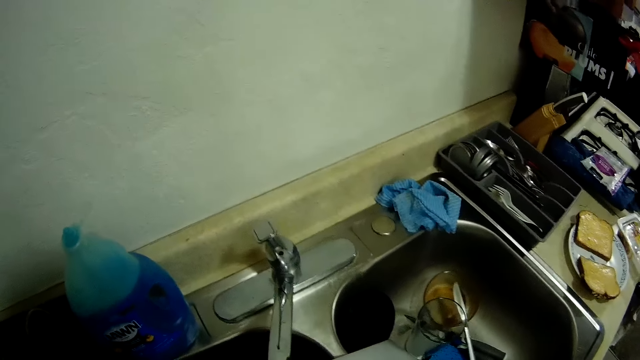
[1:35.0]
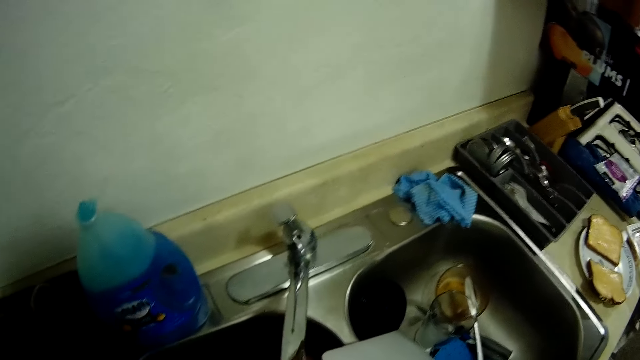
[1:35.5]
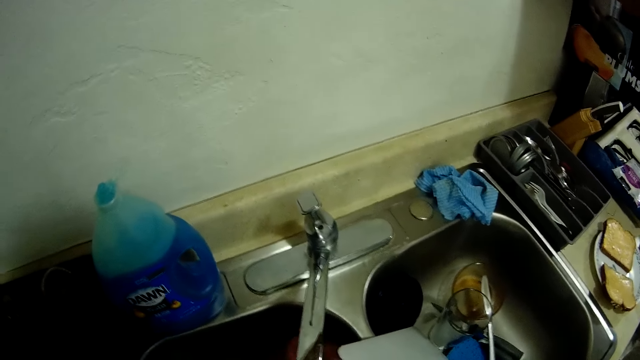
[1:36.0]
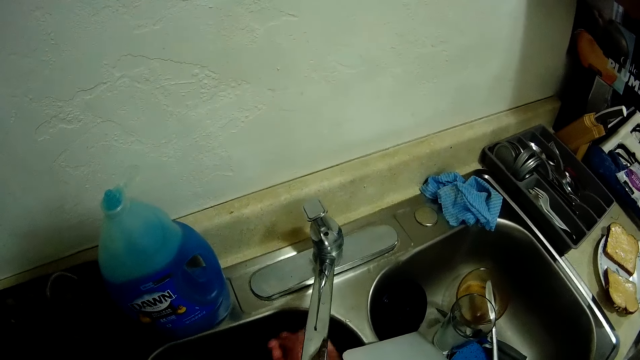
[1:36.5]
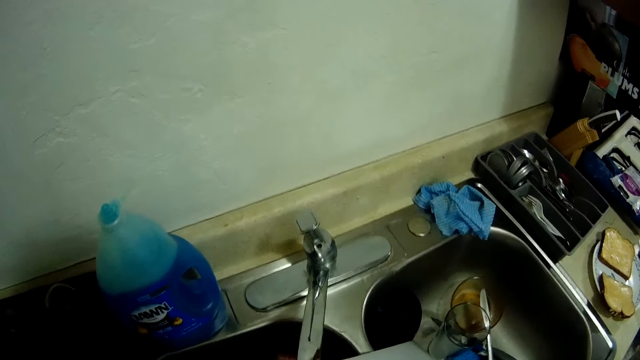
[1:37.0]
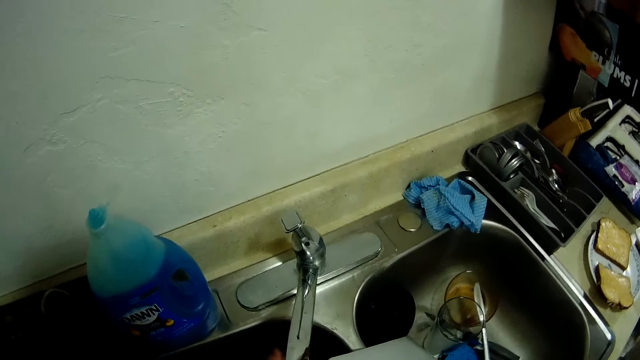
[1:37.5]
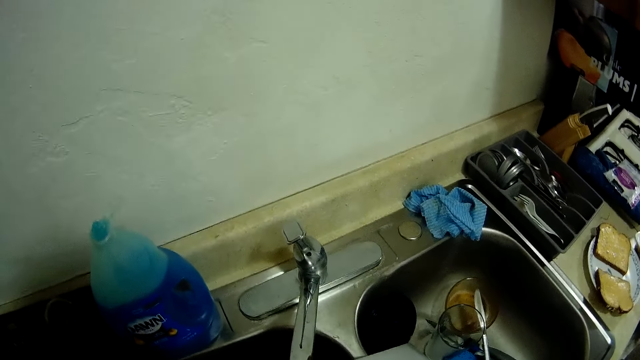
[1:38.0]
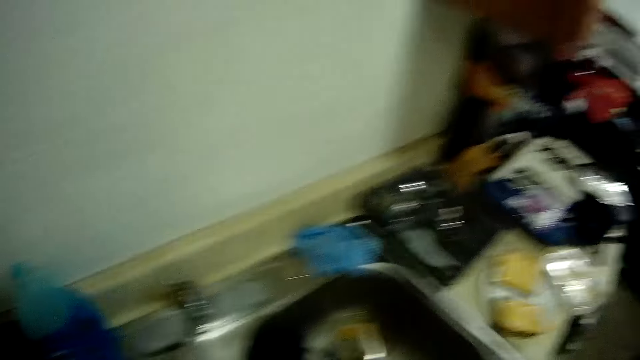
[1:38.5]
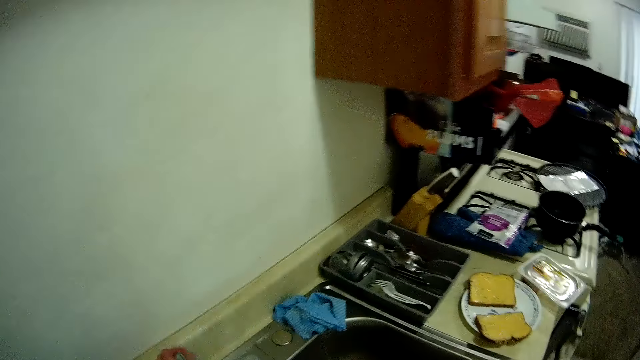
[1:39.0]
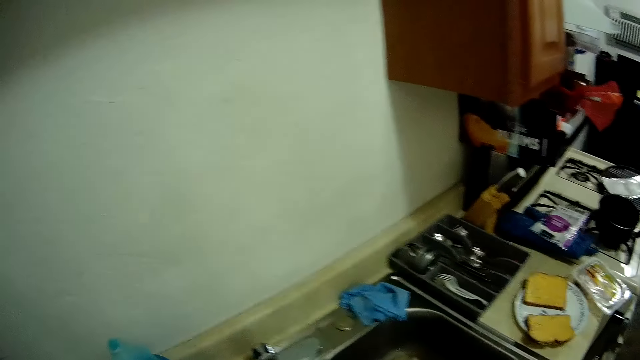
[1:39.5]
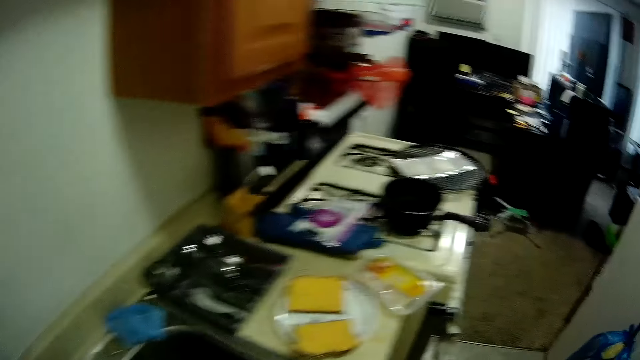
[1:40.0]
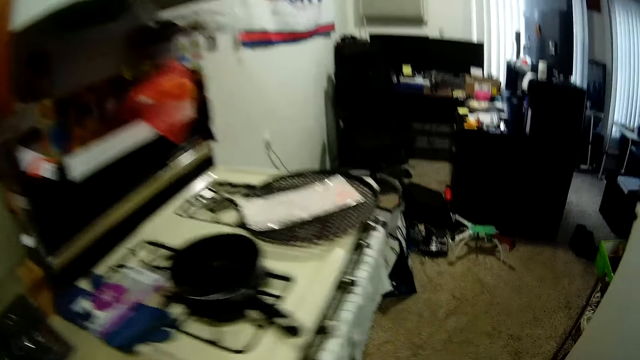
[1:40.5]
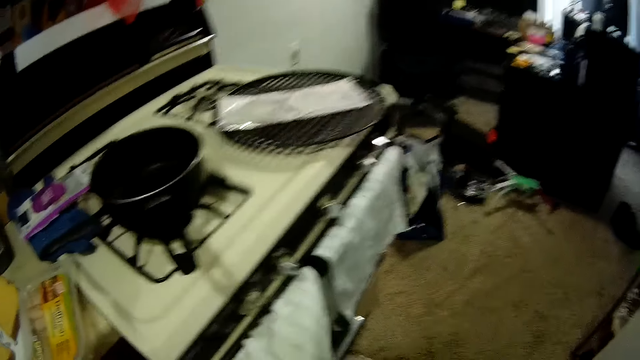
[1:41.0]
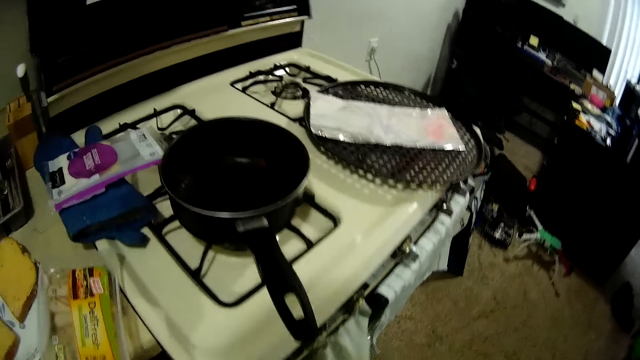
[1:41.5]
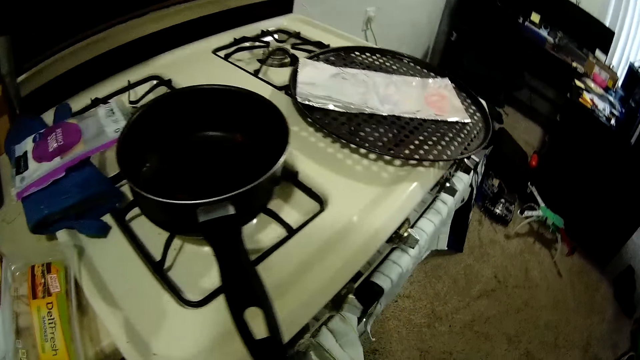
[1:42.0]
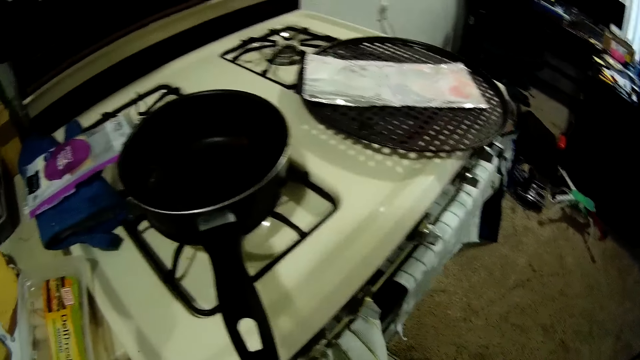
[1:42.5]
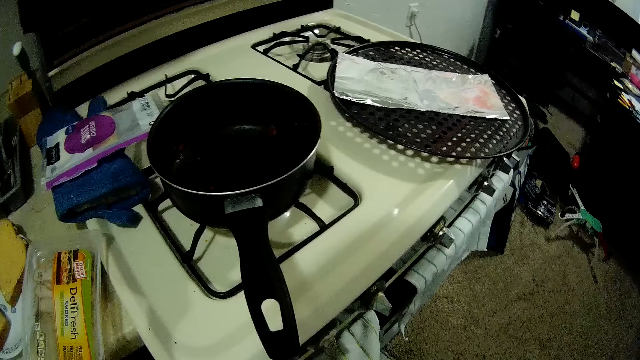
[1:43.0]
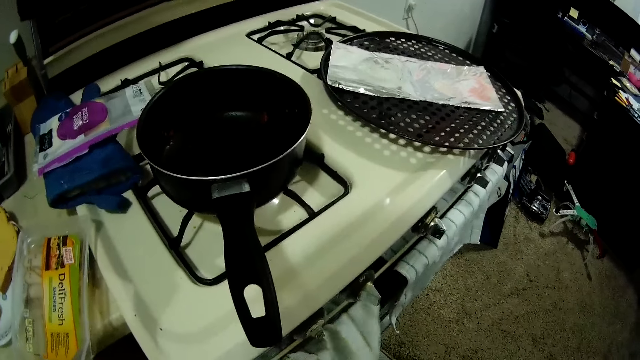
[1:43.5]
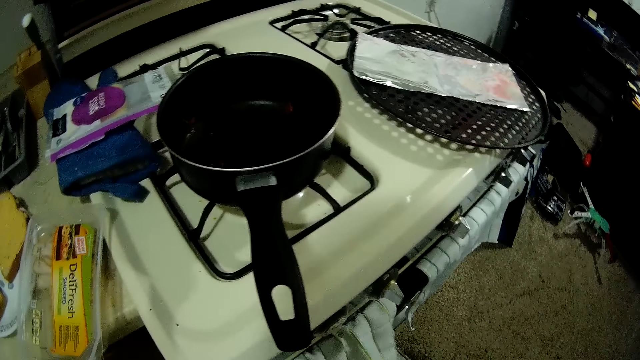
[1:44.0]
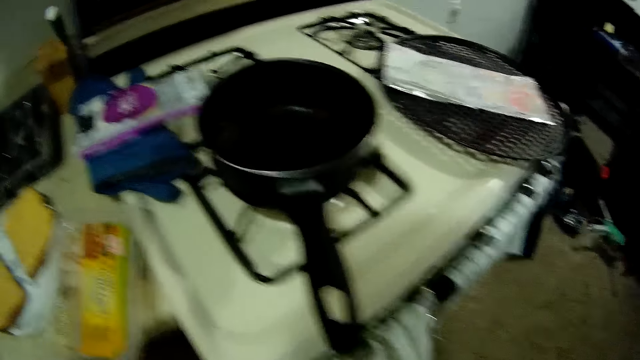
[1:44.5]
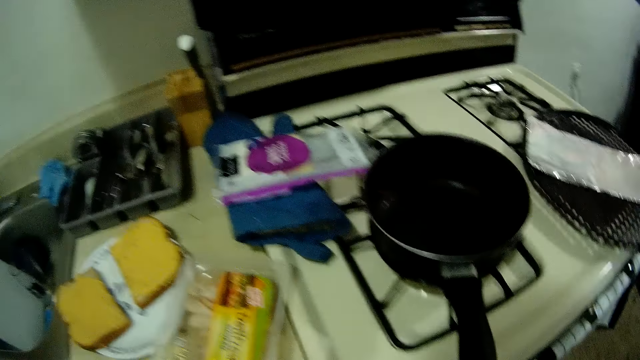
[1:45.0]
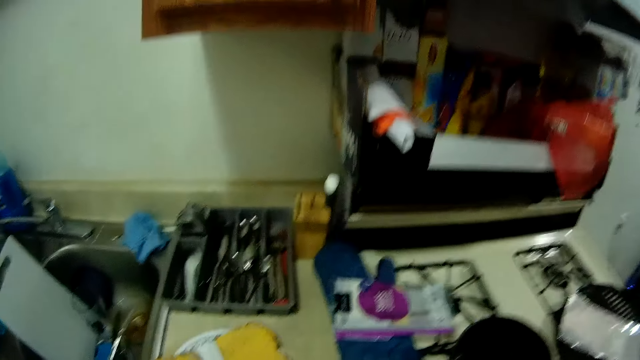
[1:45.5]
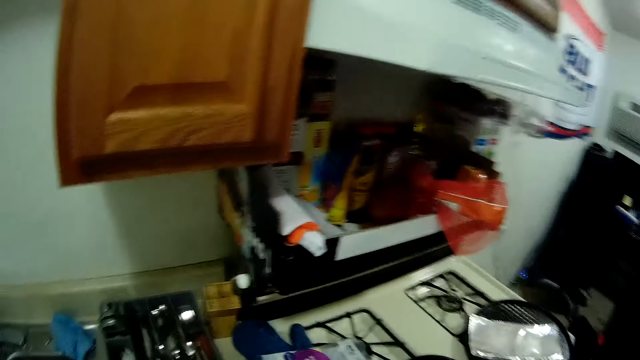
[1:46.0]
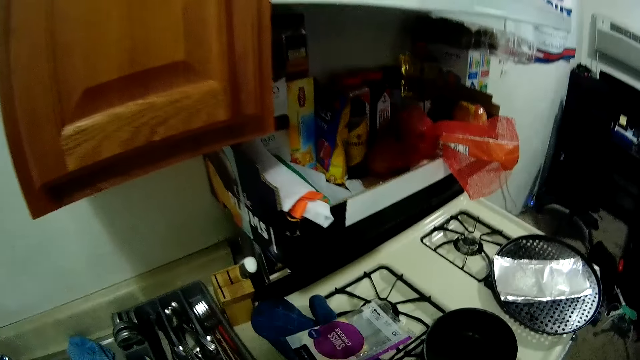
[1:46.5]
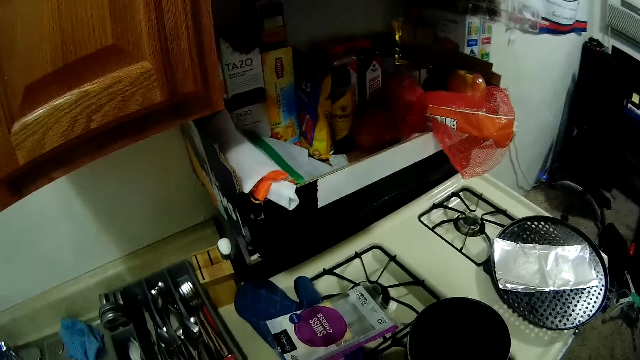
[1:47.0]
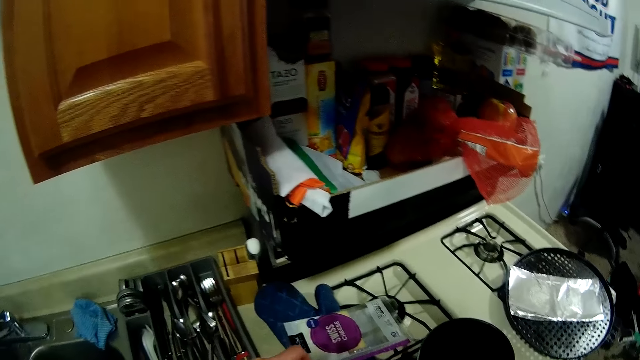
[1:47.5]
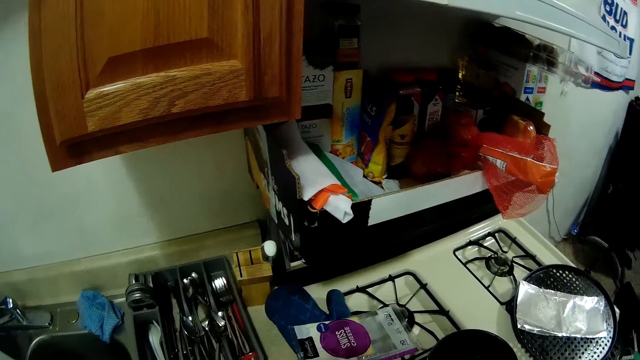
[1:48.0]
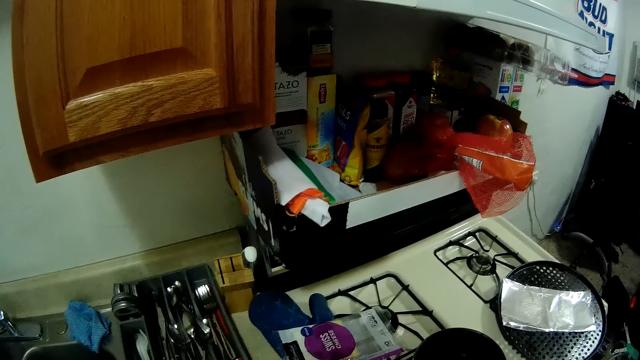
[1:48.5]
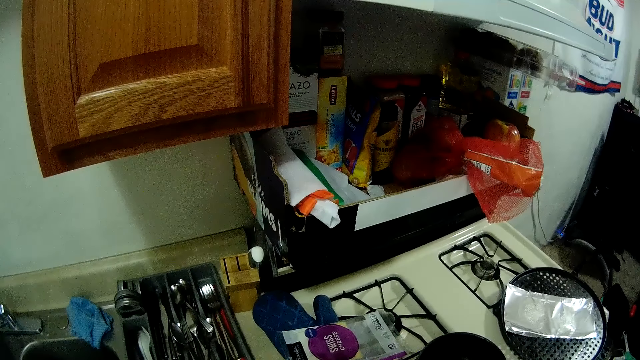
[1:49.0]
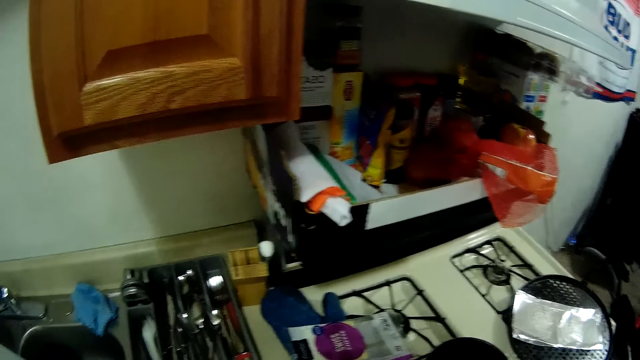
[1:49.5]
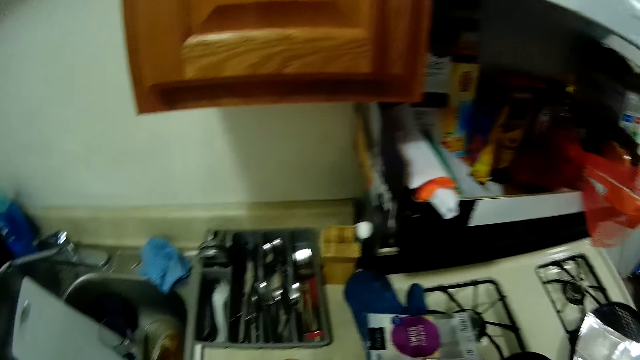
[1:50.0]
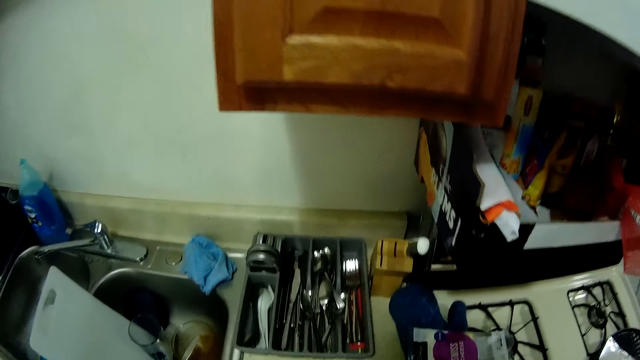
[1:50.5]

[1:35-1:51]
The camera wearer washes both hands. They walk around the kitchen. They dry both hands with a napkin. They put the brawn on the bread.

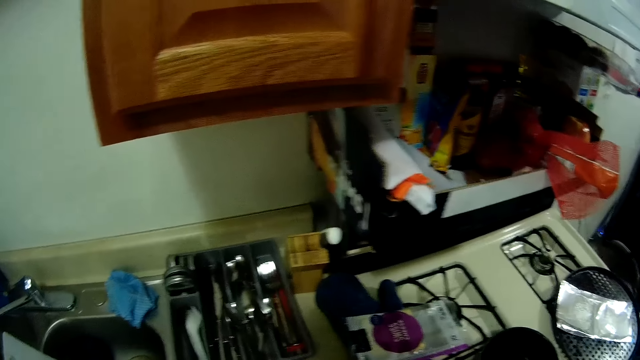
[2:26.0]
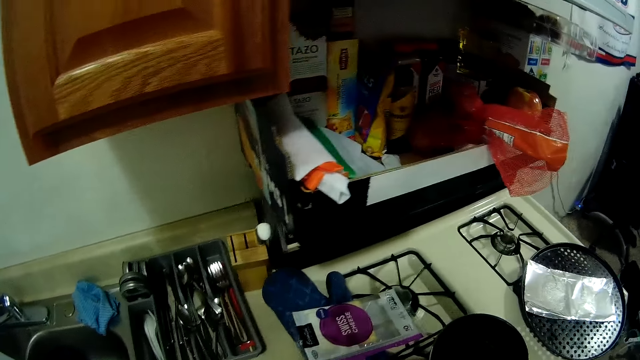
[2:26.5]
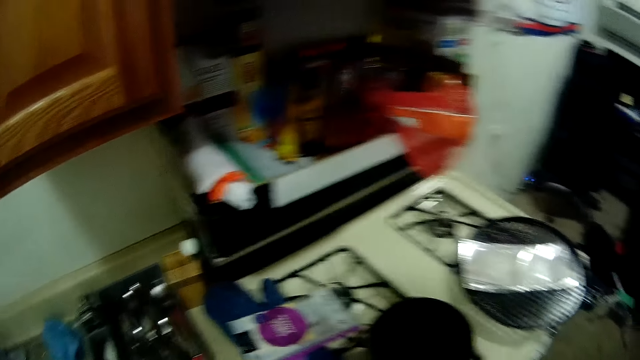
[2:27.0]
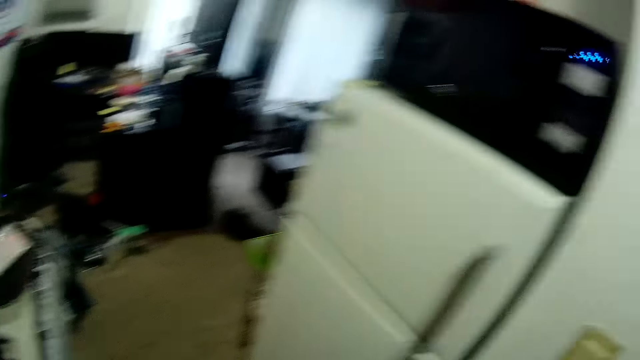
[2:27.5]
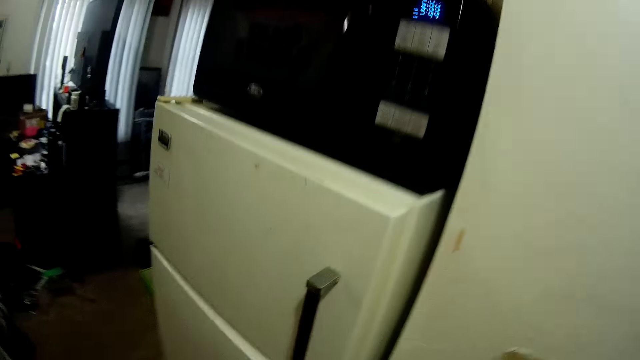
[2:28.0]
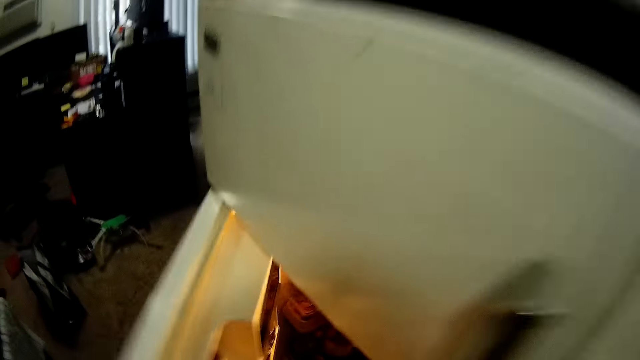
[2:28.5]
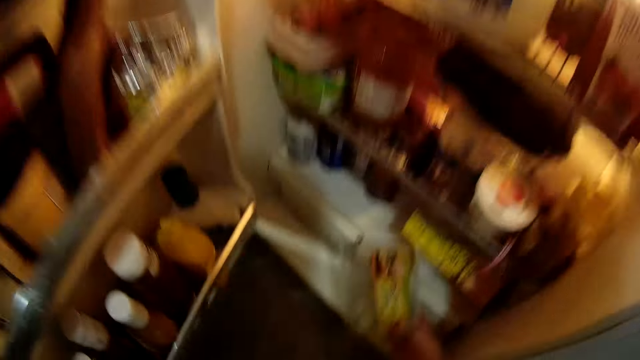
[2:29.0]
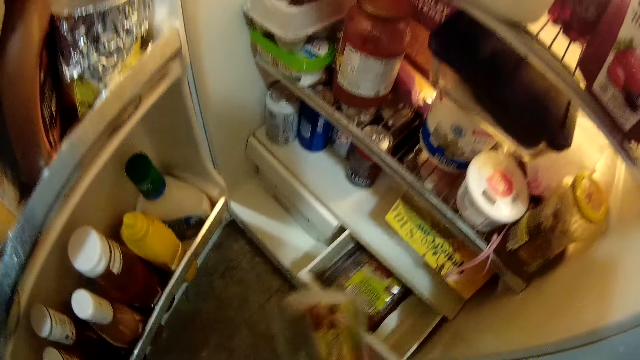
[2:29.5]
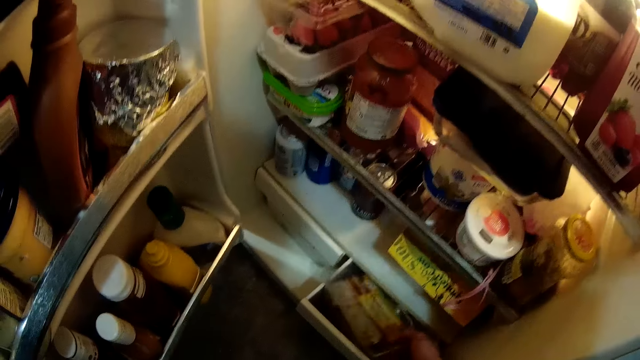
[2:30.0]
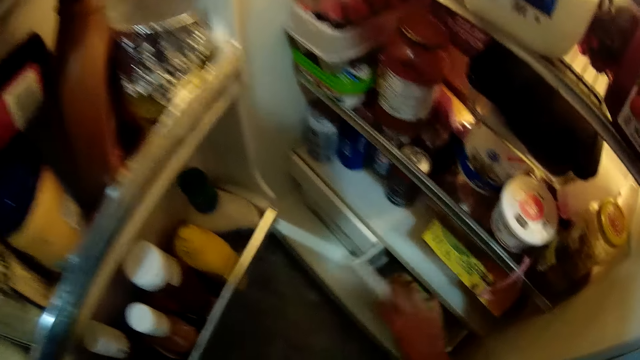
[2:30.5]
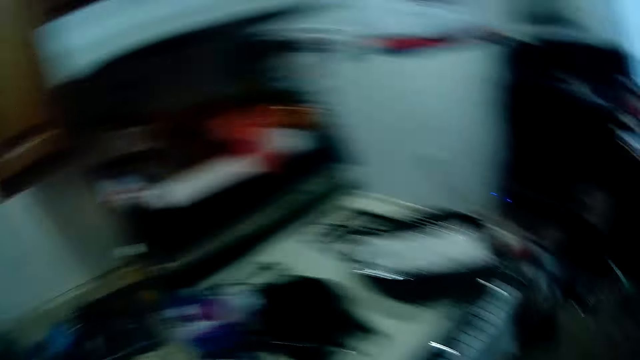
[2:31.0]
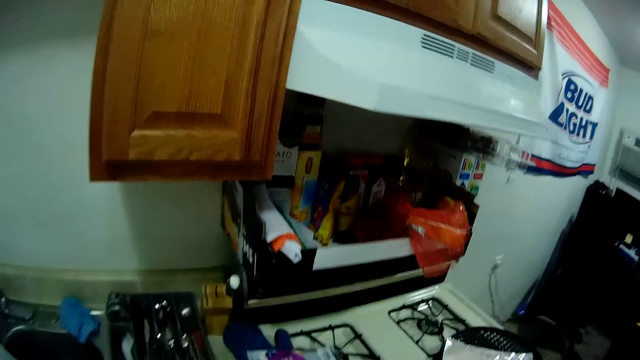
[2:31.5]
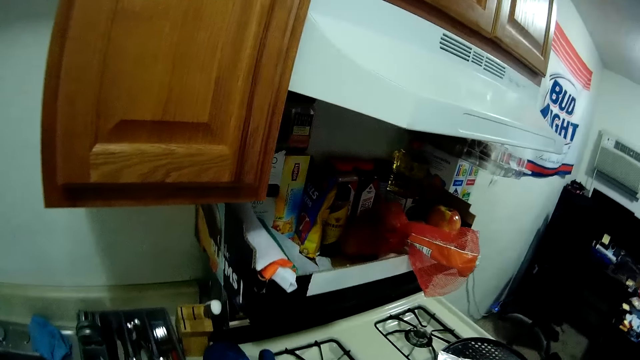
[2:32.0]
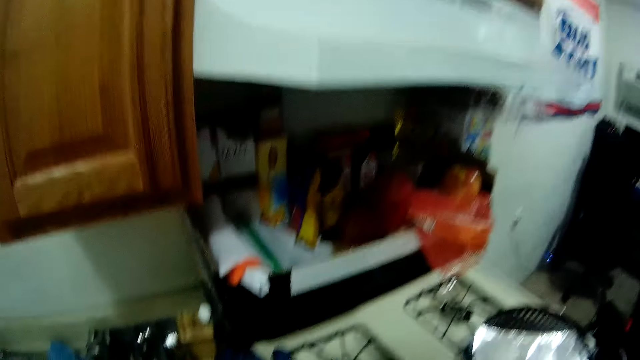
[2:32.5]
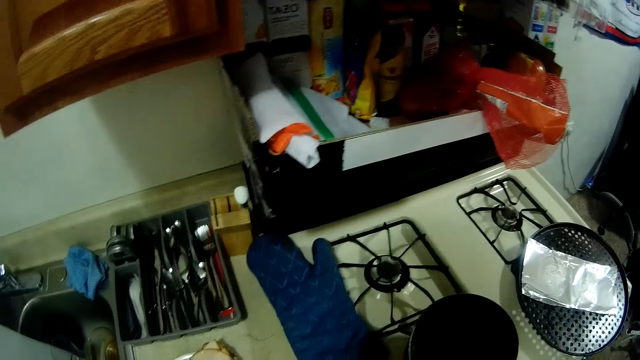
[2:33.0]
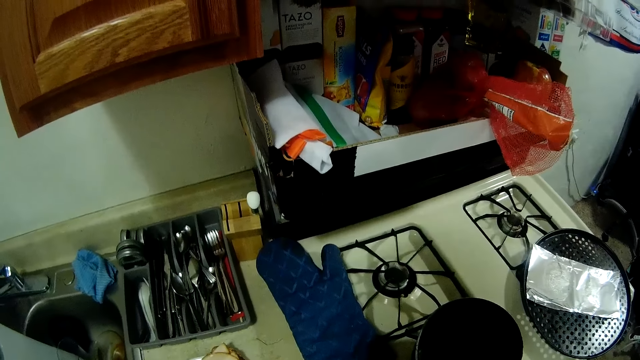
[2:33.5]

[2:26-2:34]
The camera wearer walks around the kitchen. She opens the fridge with her left hand. She opens the drawer in the fridge with her right hand. She places a bag of baloney into the drawer with her right hand. She opens a sachet placed on the gas cooker.
